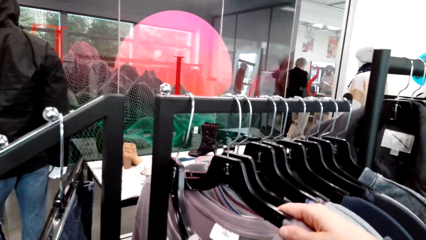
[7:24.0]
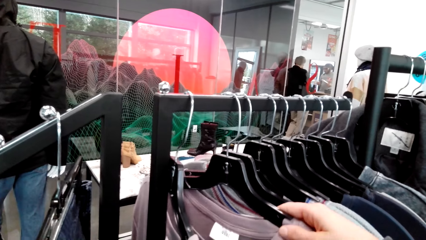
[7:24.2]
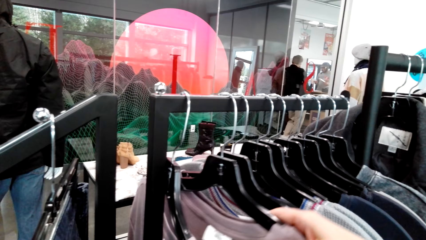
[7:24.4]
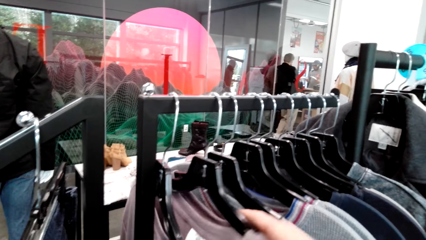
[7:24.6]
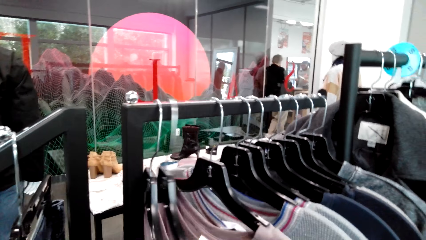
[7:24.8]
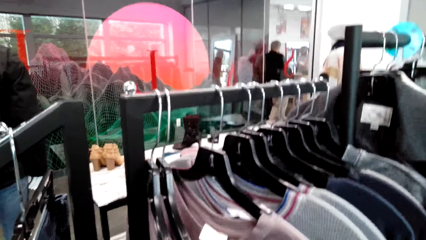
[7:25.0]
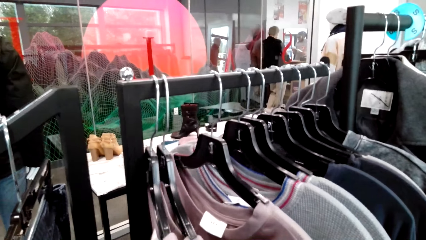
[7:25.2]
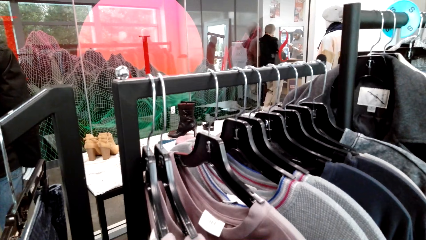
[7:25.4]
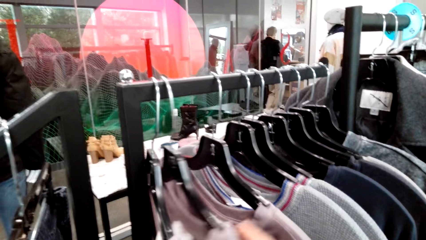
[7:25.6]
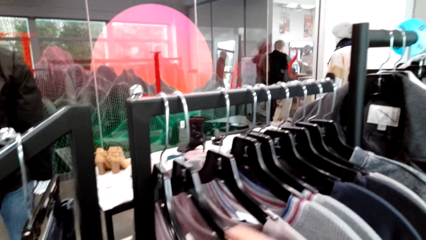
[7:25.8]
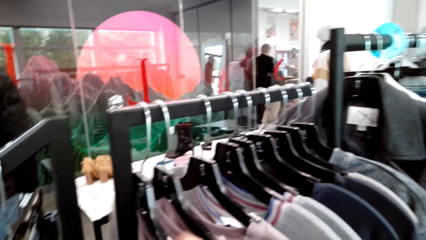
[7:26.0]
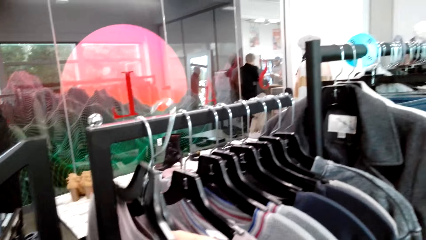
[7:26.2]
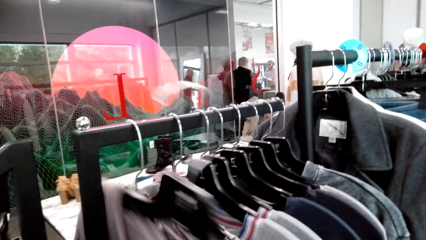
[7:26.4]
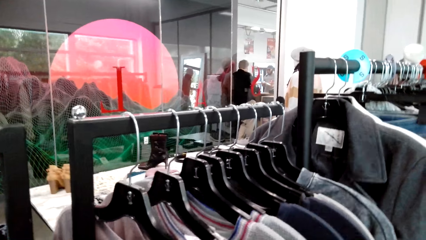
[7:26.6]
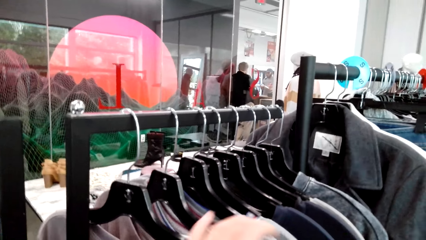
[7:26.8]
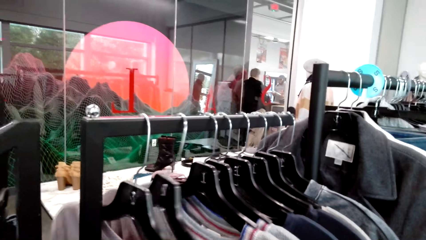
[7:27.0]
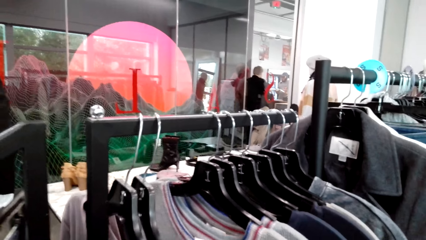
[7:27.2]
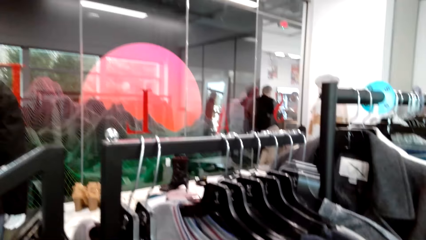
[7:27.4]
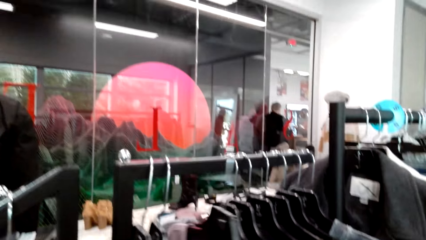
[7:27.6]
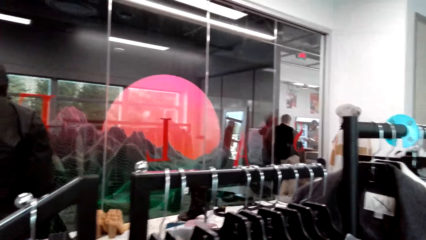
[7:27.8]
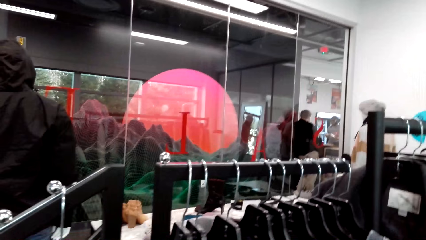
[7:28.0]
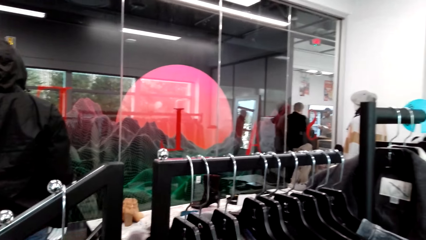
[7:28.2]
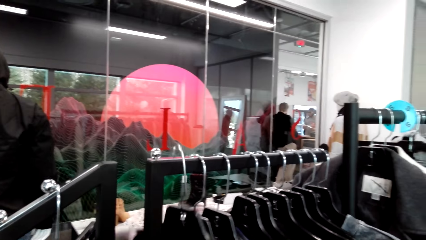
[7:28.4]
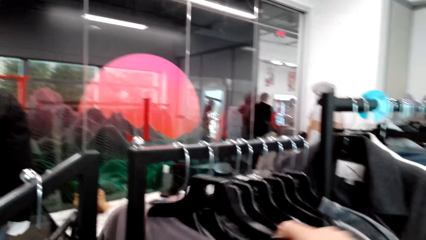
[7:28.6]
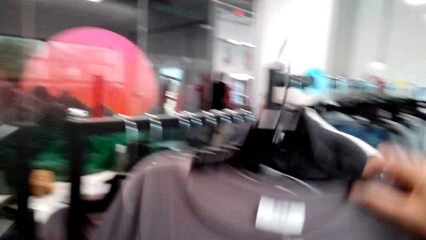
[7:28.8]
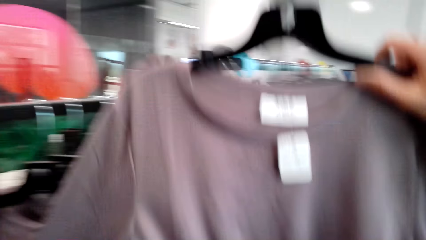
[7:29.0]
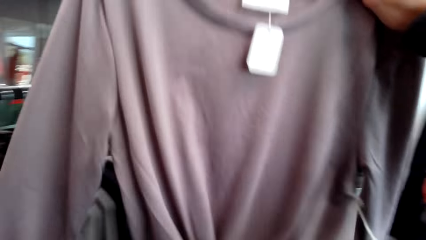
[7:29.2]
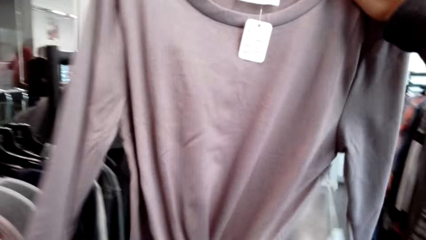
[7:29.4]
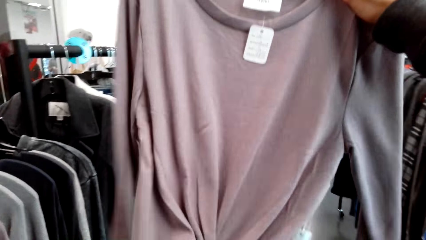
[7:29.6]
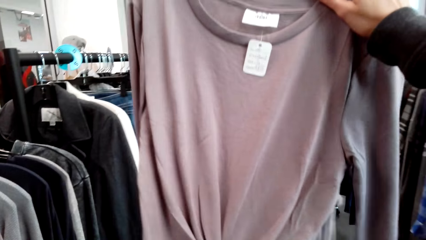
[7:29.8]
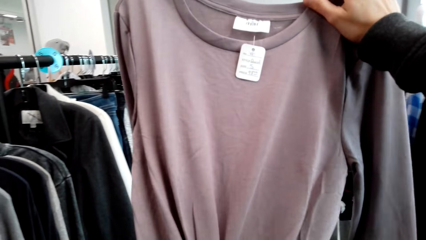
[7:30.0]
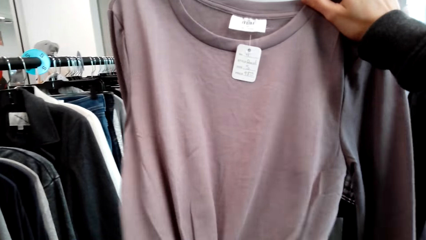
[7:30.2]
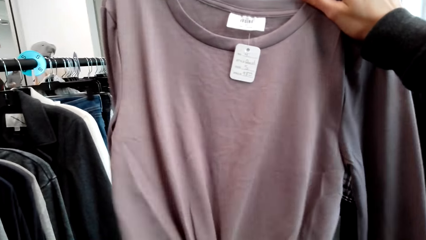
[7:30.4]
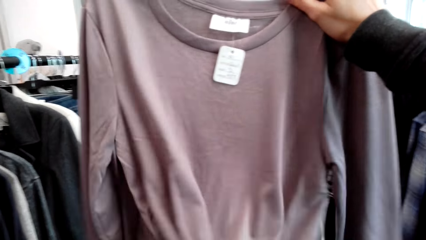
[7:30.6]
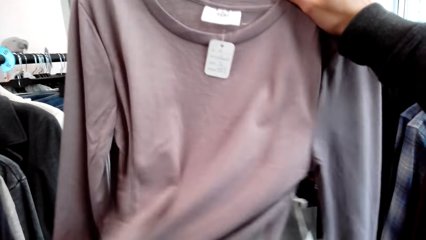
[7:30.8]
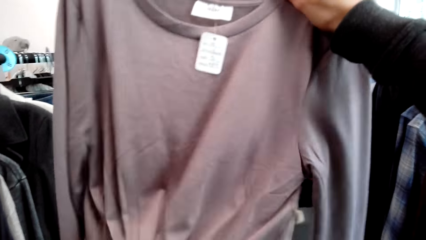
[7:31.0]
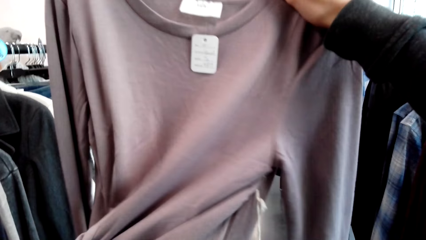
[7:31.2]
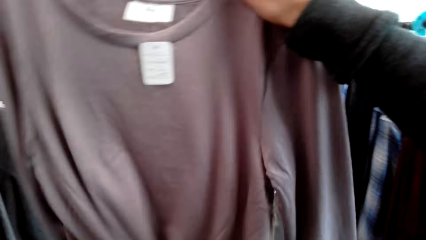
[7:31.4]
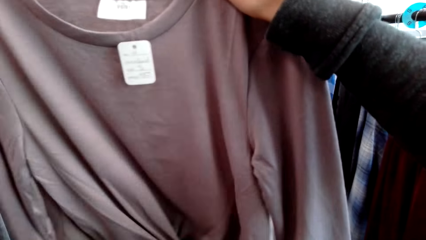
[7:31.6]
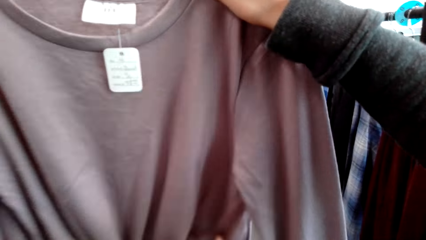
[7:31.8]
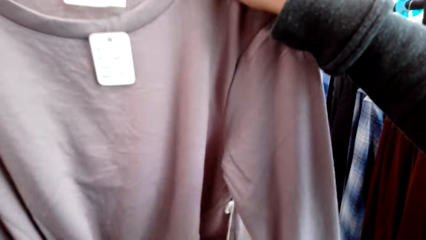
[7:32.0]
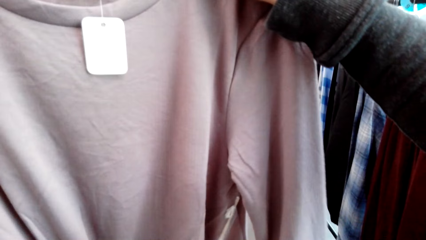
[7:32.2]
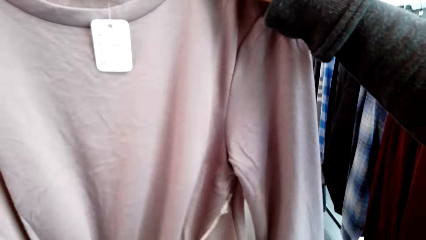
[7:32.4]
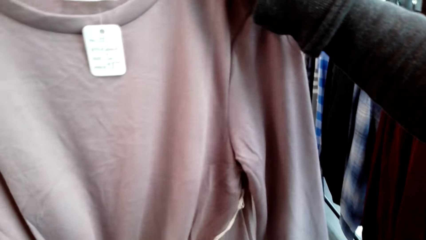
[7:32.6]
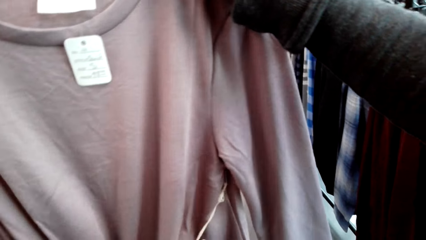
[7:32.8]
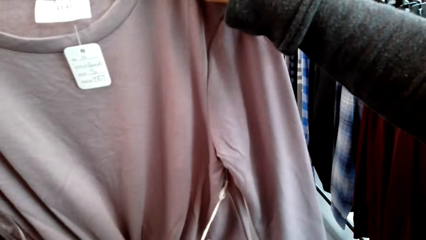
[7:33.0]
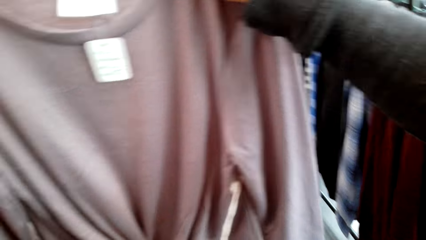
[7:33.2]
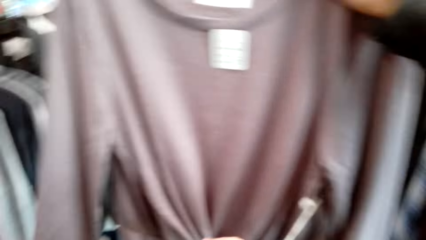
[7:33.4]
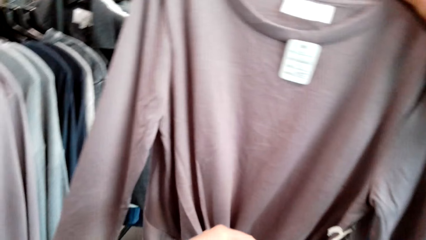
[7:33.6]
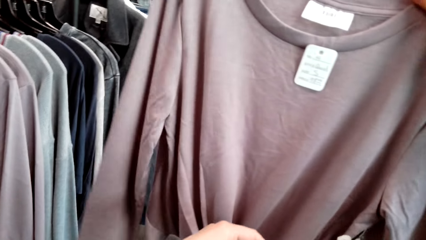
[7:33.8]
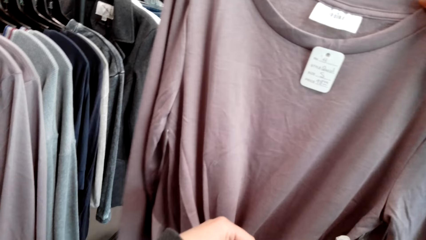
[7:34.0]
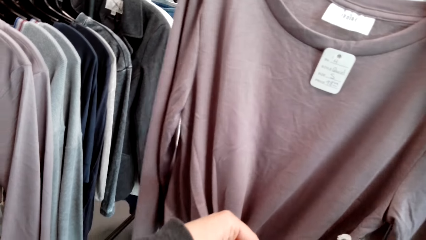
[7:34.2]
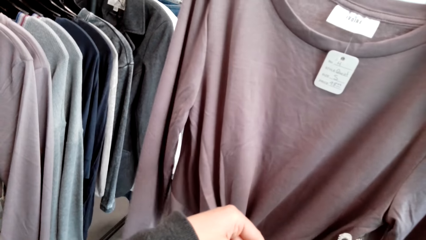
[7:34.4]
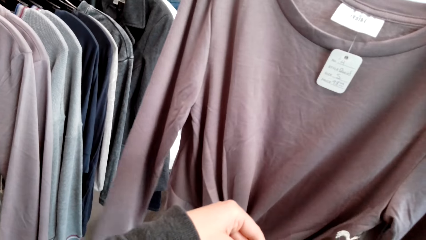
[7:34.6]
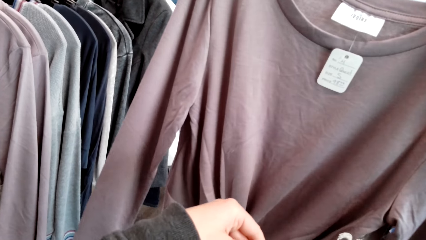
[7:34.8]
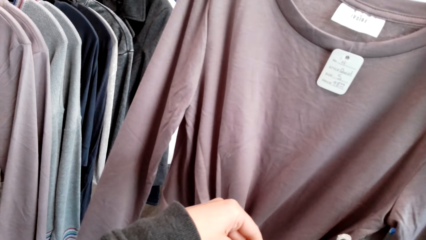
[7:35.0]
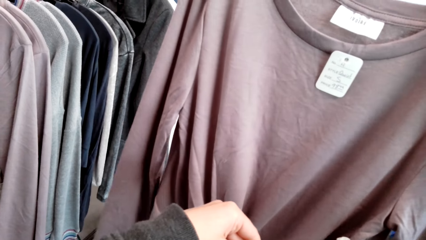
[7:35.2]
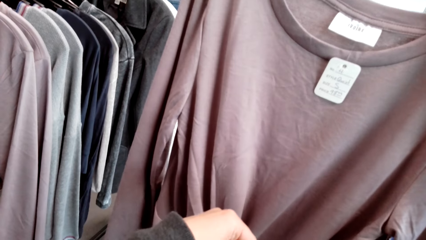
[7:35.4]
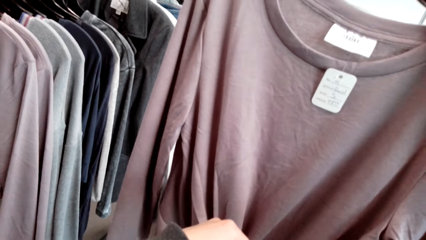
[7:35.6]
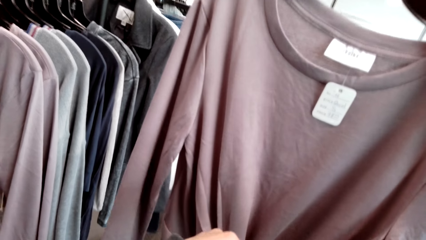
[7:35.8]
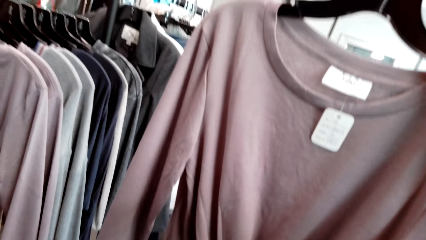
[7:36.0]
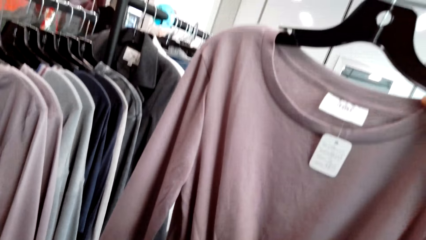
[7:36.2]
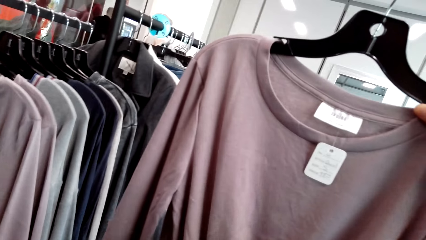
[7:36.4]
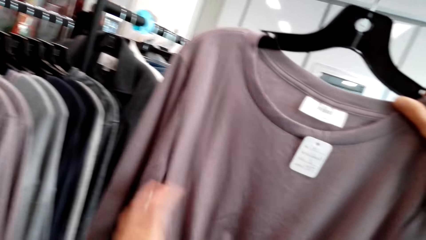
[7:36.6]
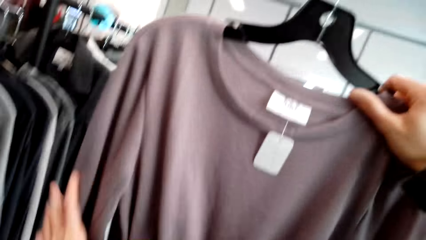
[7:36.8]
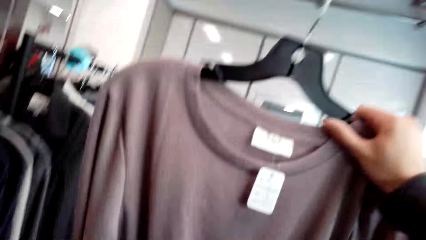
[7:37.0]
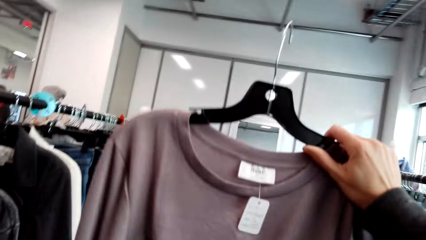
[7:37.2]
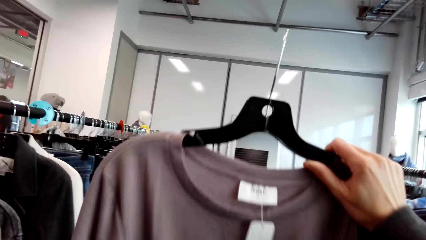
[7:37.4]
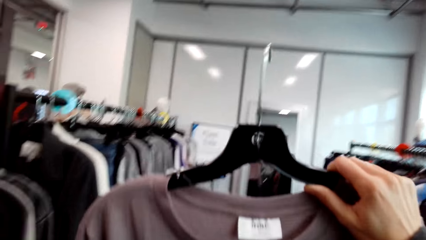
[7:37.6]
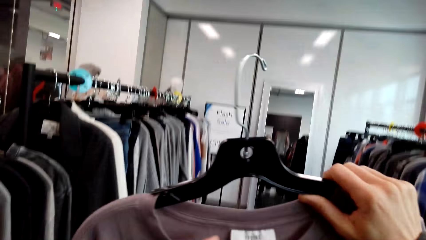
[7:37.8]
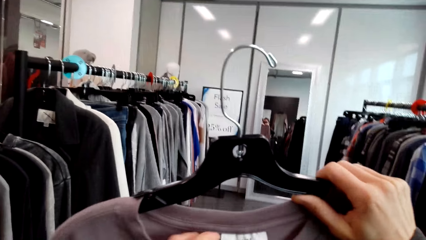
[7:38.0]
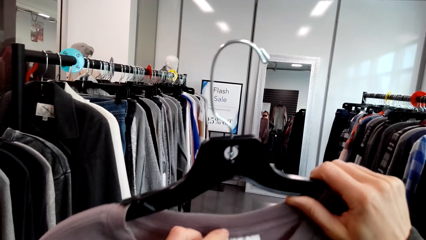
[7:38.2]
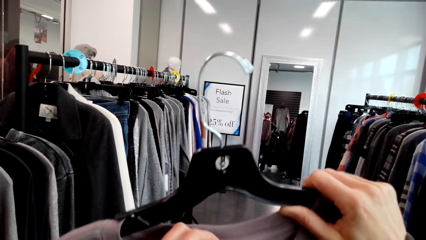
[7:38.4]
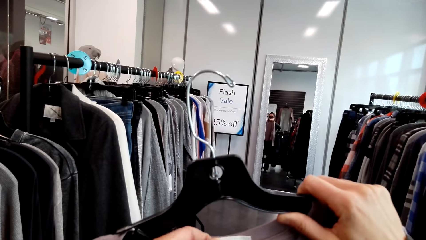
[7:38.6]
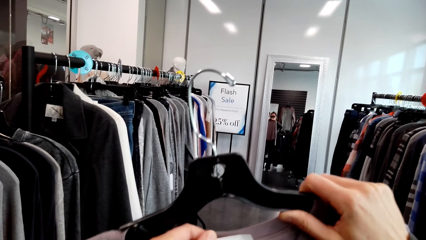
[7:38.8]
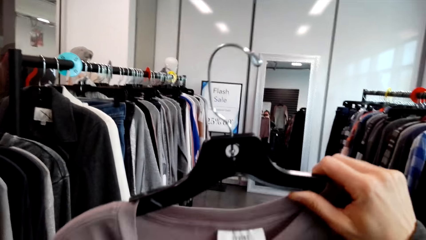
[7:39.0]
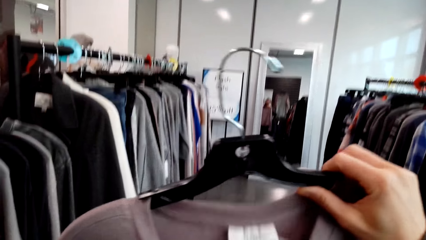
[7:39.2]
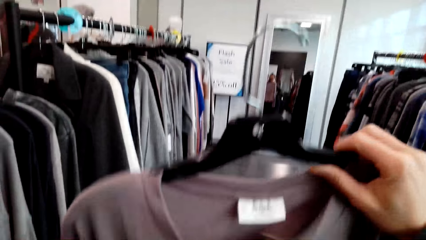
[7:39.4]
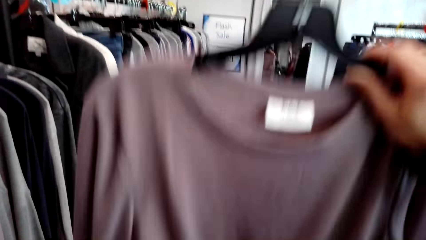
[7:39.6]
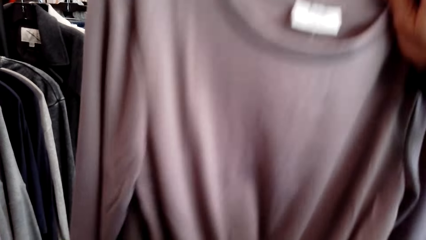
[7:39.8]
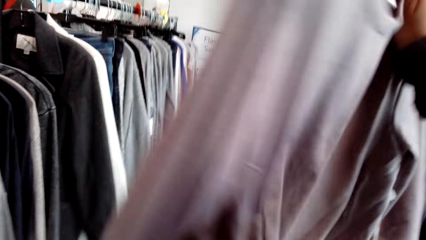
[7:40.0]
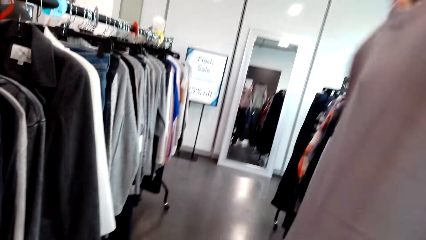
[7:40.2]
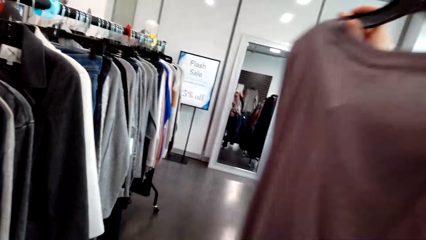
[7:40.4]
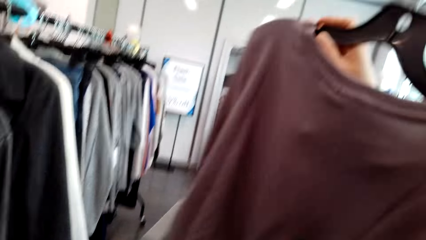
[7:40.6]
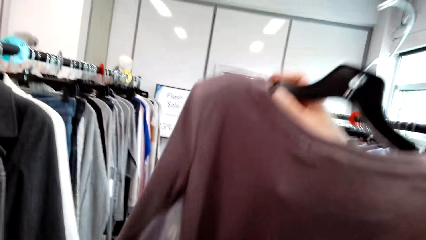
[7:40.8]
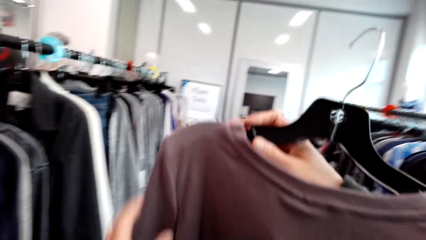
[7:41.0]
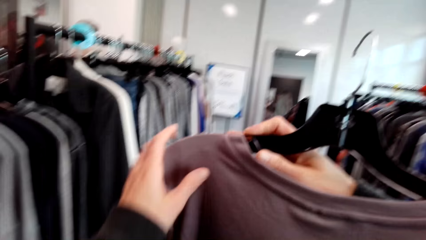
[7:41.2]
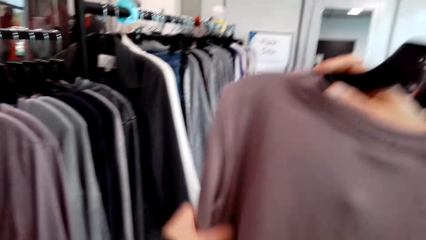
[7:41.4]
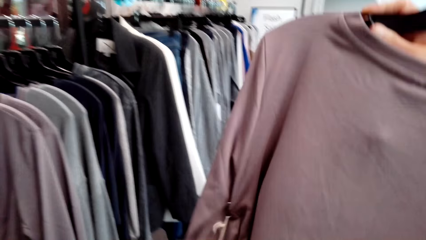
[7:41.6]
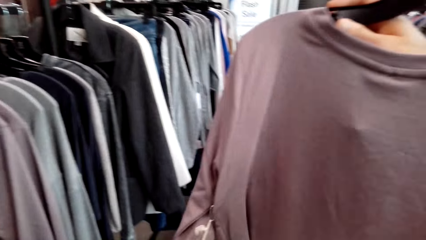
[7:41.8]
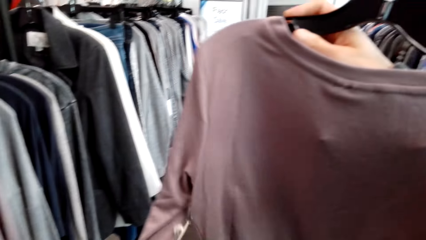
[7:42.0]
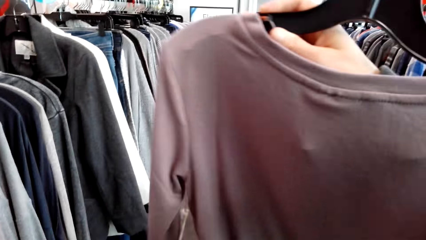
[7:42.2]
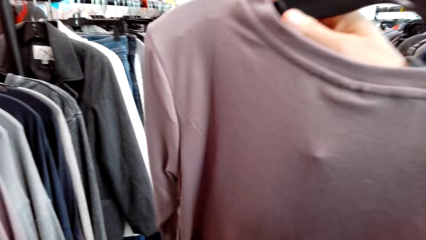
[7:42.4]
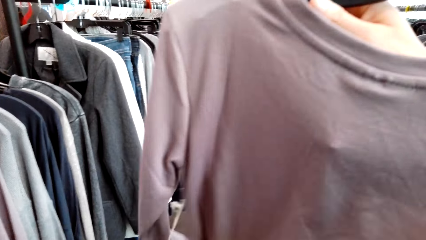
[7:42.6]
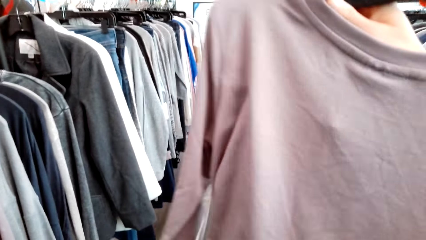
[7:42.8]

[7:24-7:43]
The camera wearer picks up the clothes on the hanger. They hang the hanger. They hold the hanger up. They inspect the clothes. They adjust a top. They turn the top.
